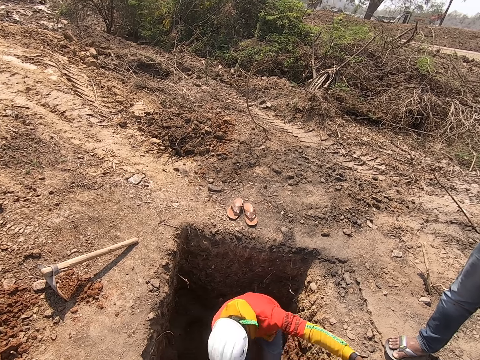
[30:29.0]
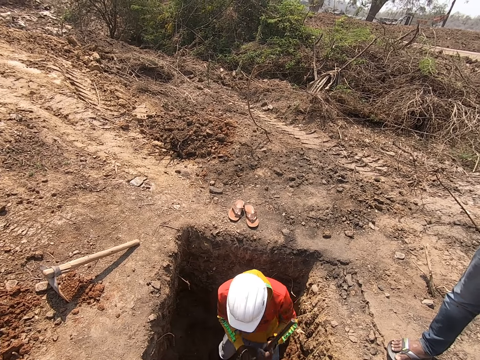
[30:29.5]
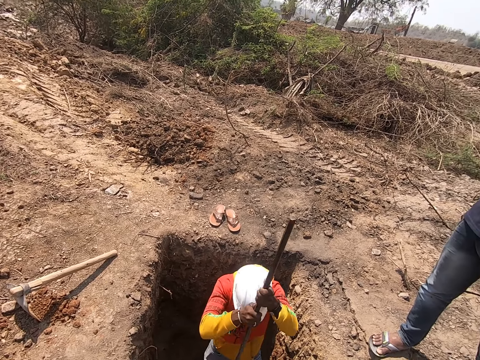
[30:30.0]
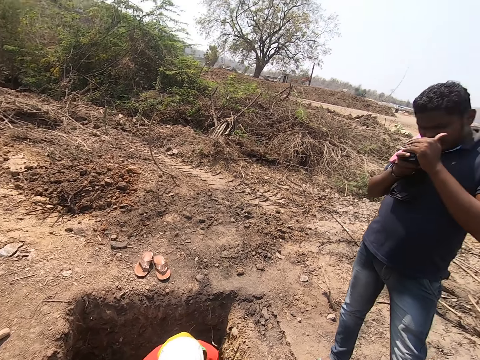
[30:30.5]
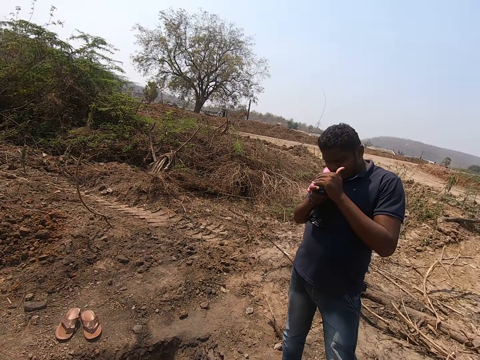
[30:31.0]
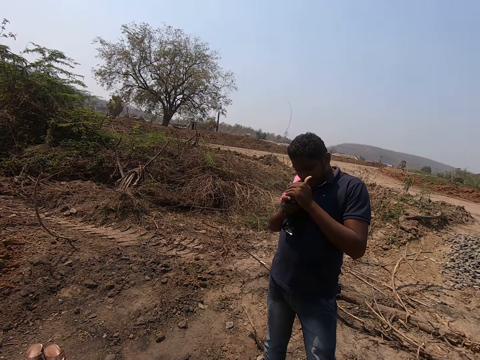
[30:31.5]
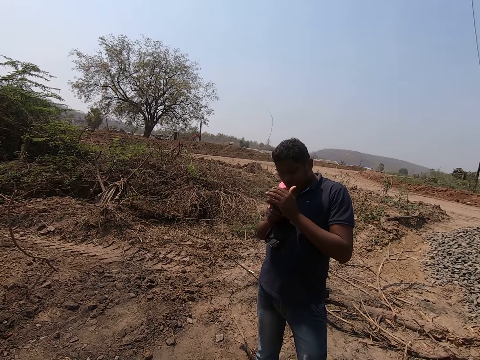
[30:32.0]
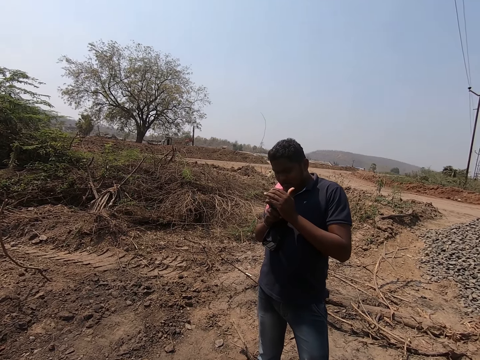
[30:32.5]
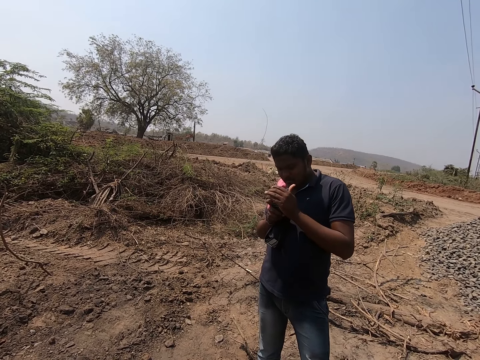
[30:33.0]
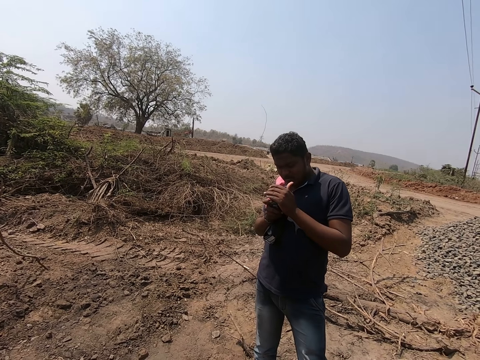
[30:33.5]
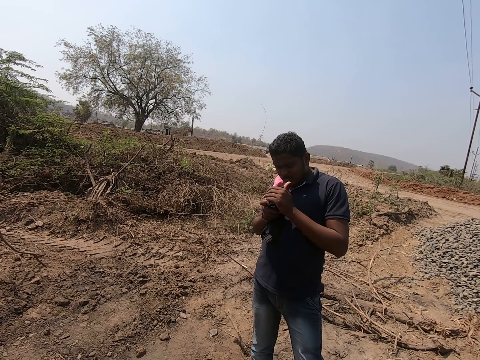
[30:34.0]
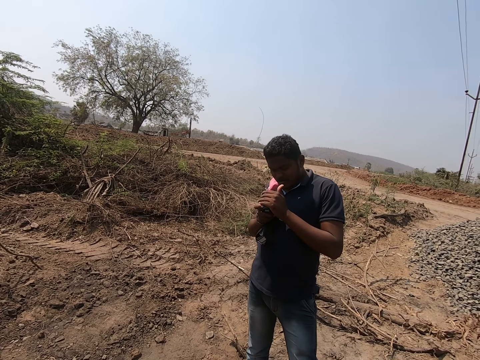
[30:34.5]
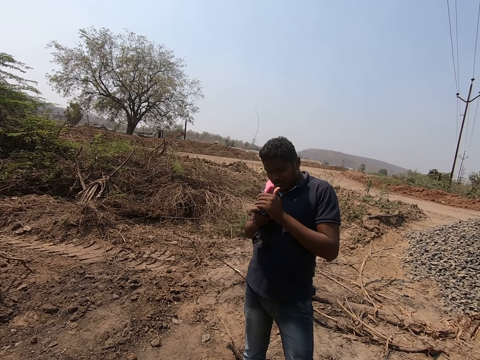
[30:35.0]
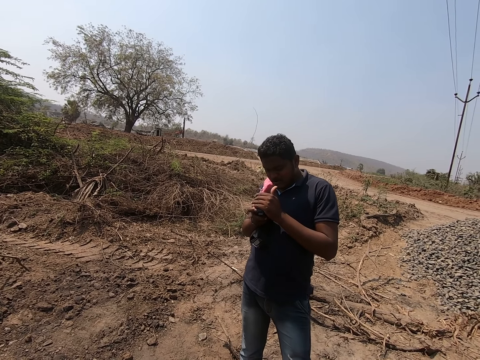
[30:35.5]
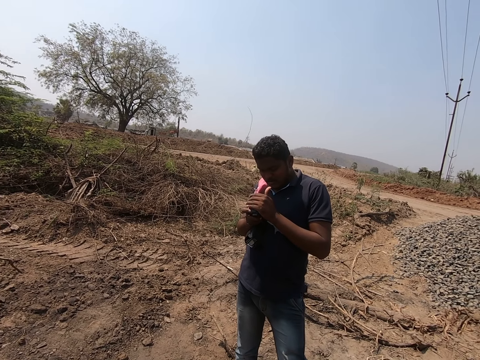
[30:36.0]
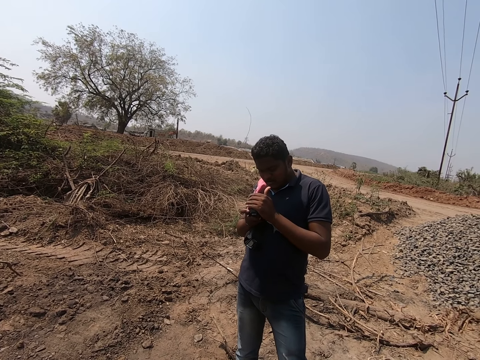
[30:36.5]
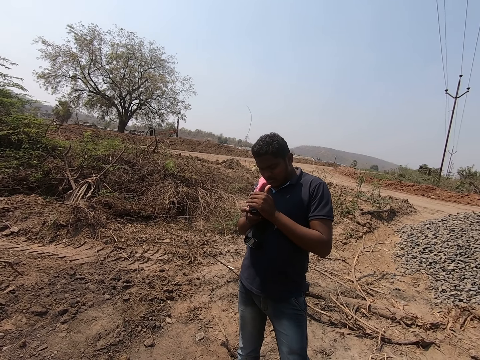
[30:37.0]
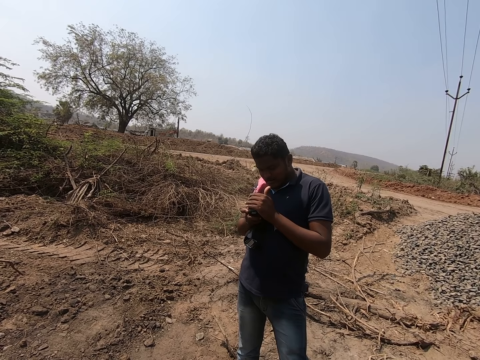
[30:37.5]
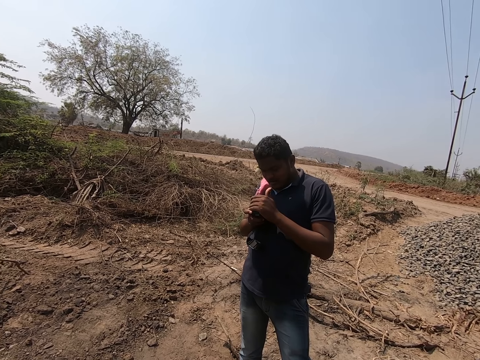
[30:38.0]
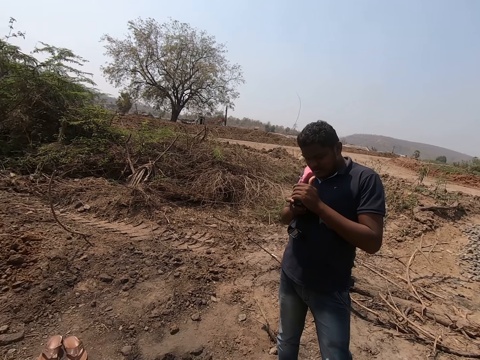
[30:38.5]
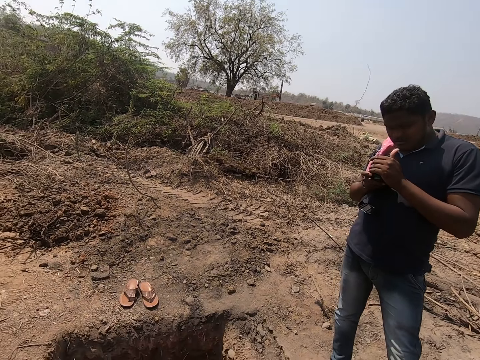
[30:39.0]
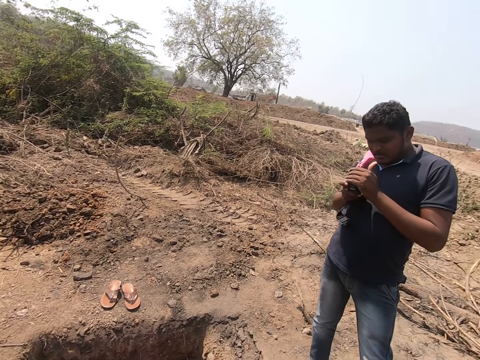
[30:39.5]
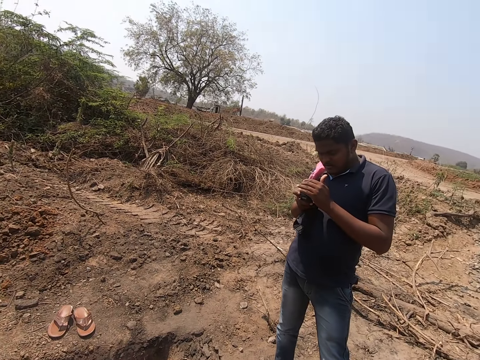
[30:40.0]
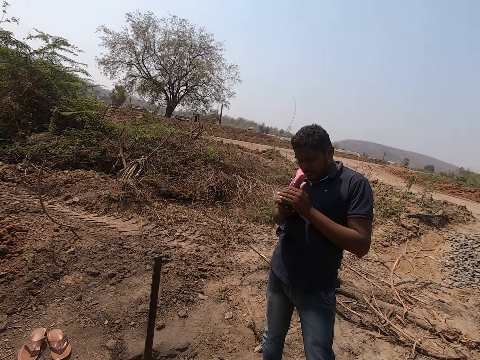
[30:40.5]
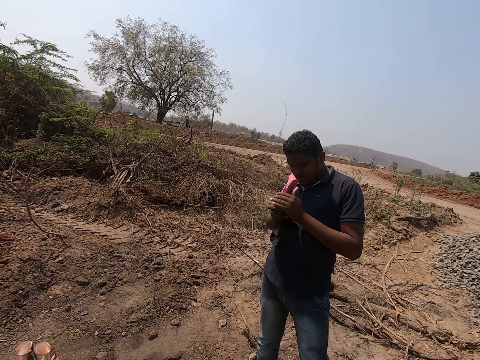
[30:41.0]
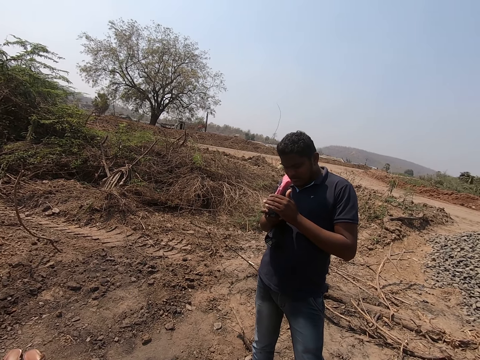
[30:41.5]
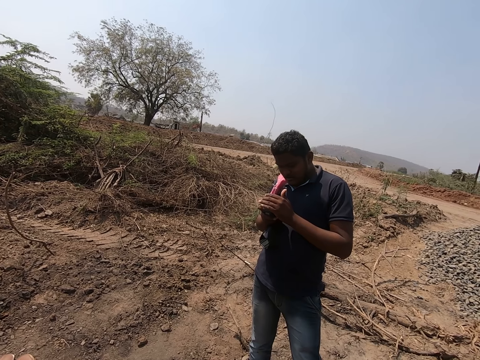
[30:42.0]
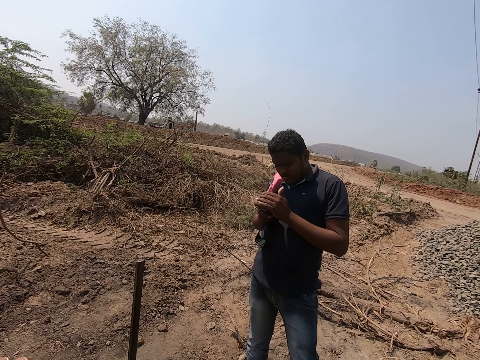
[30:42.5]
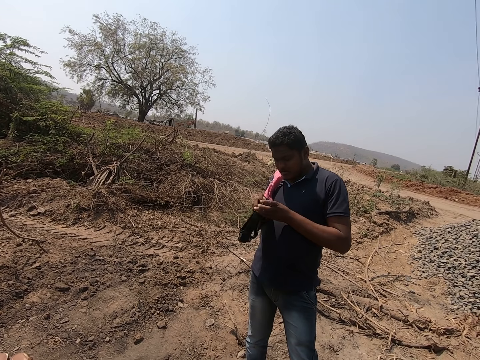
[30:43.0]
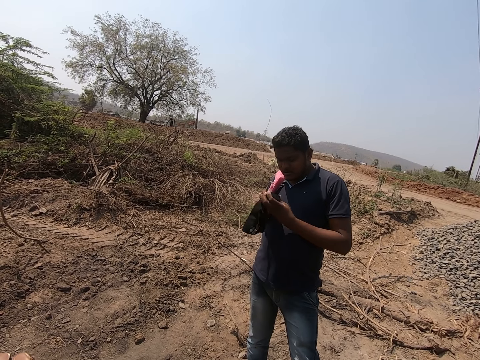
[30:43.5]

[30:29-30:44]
A man hits the ground with the rod in his hands. Another man operates a camera with both his hands.

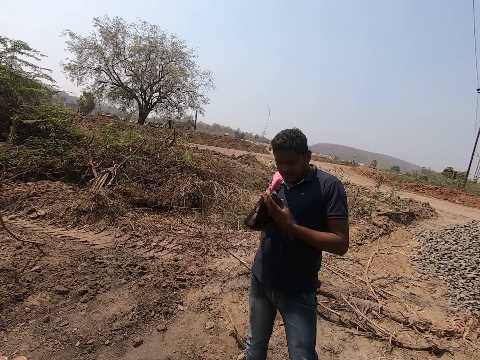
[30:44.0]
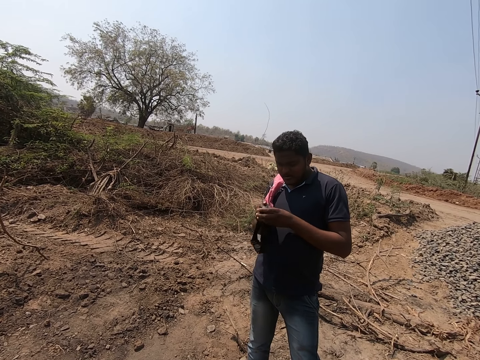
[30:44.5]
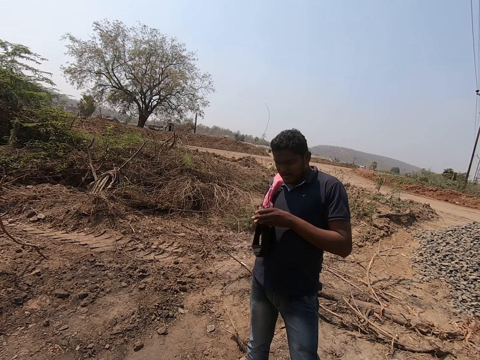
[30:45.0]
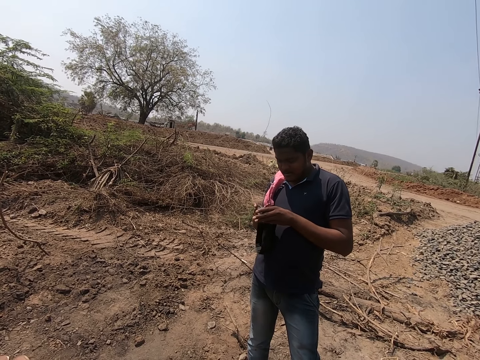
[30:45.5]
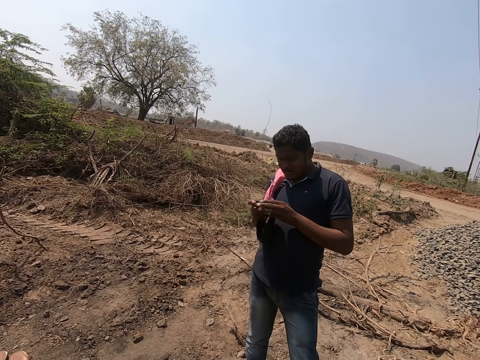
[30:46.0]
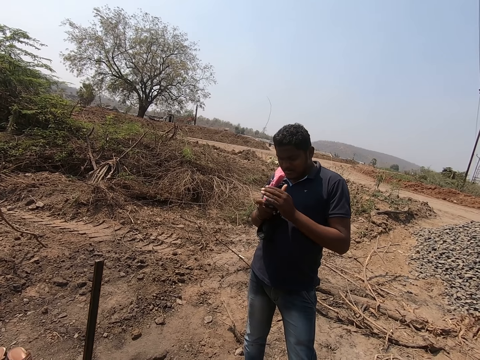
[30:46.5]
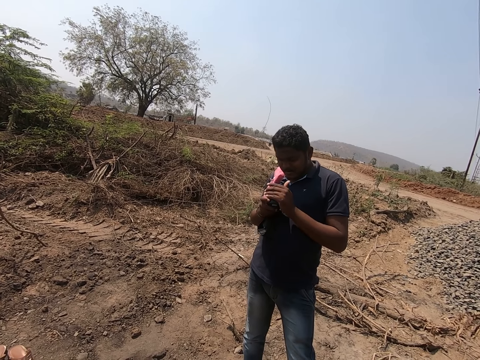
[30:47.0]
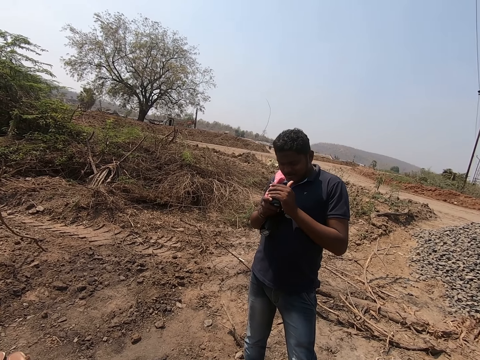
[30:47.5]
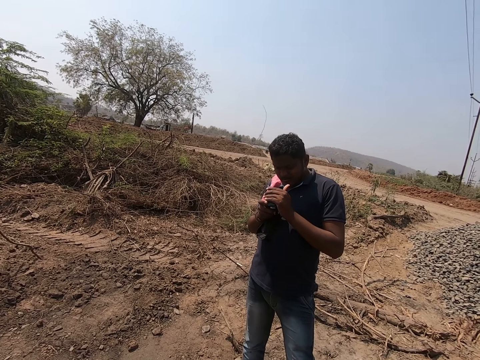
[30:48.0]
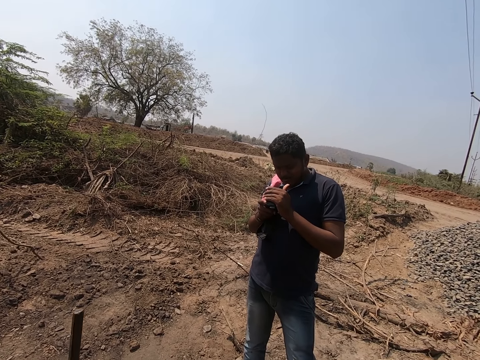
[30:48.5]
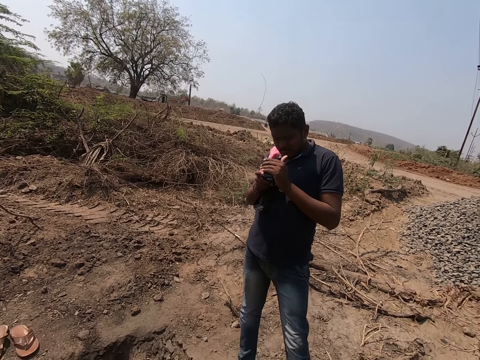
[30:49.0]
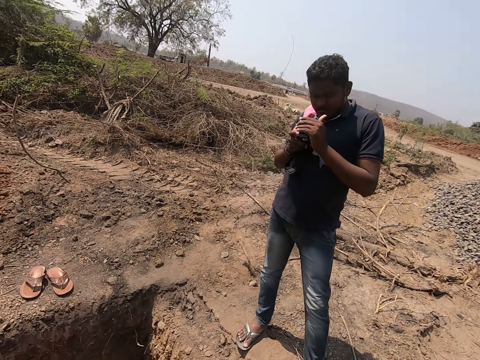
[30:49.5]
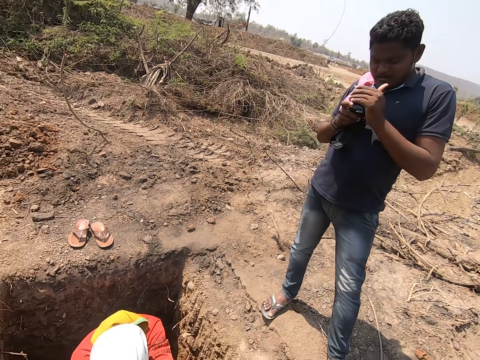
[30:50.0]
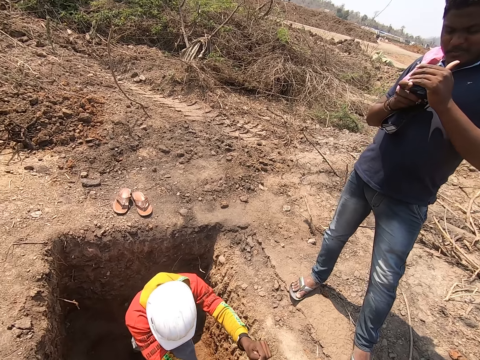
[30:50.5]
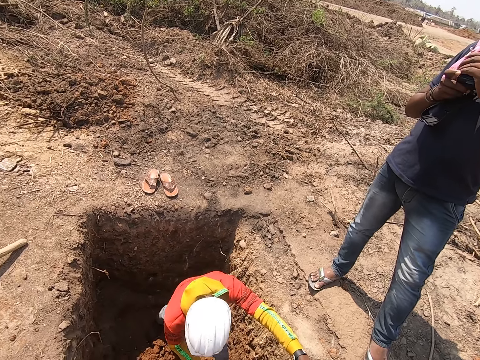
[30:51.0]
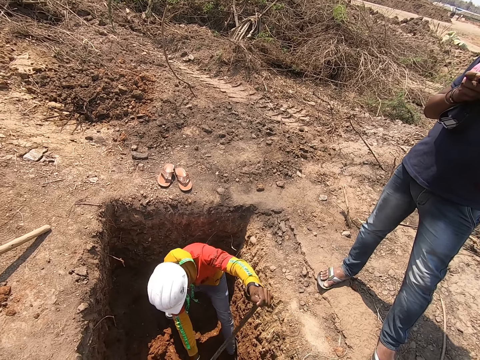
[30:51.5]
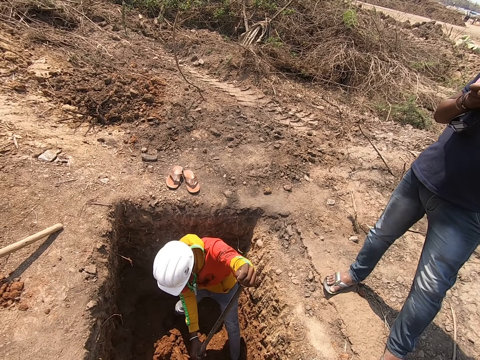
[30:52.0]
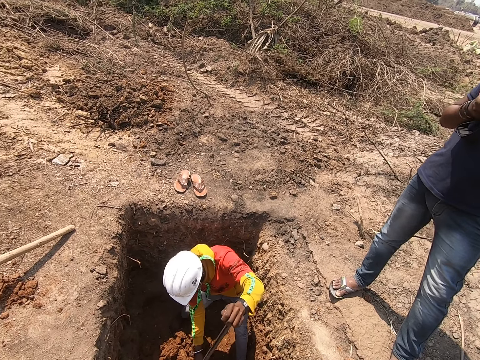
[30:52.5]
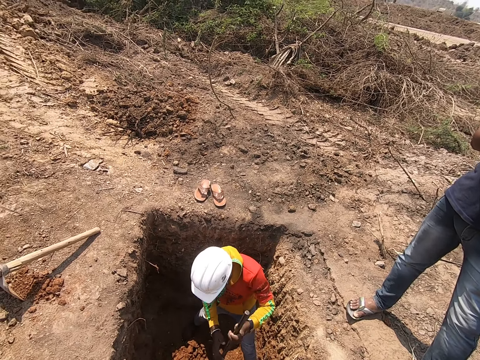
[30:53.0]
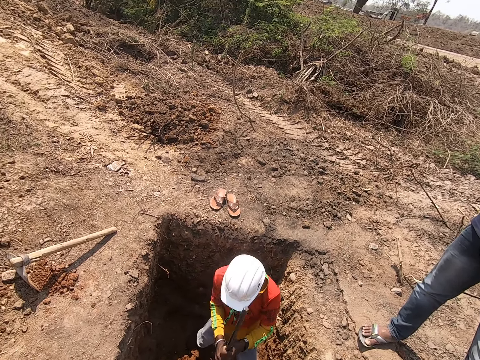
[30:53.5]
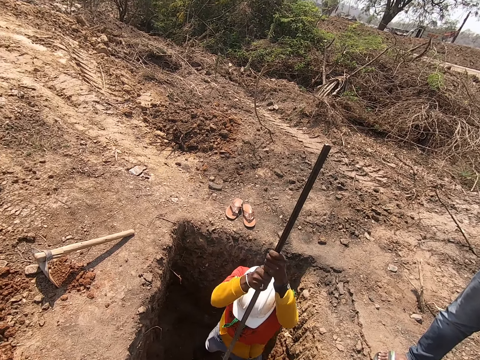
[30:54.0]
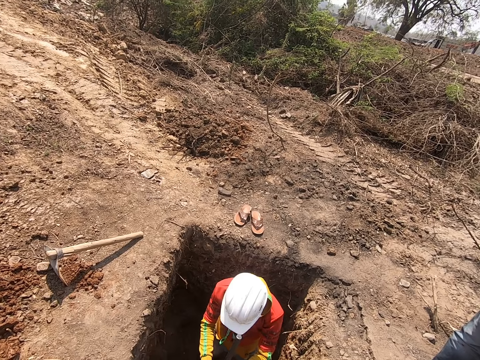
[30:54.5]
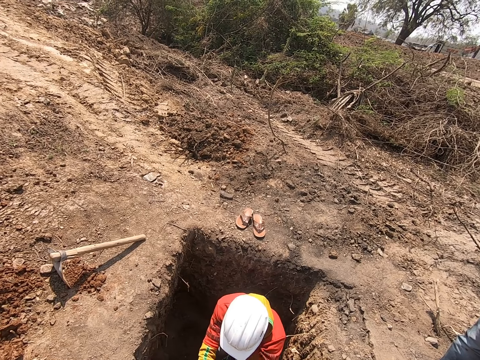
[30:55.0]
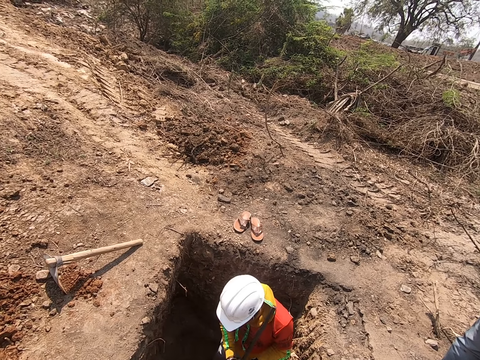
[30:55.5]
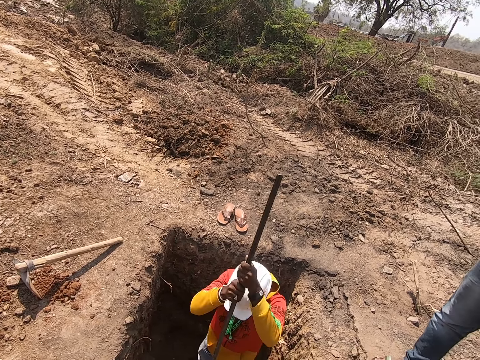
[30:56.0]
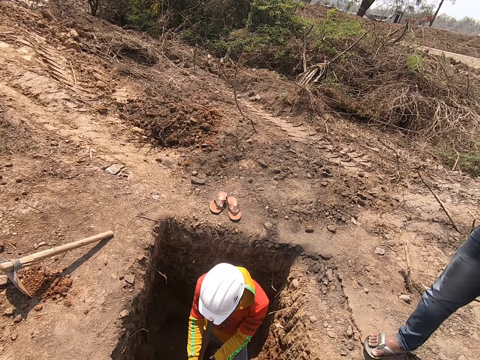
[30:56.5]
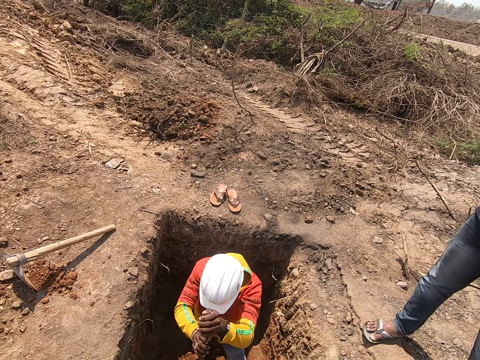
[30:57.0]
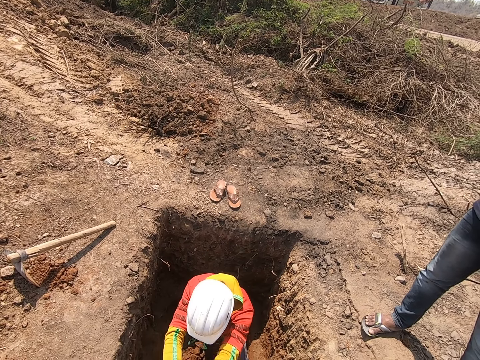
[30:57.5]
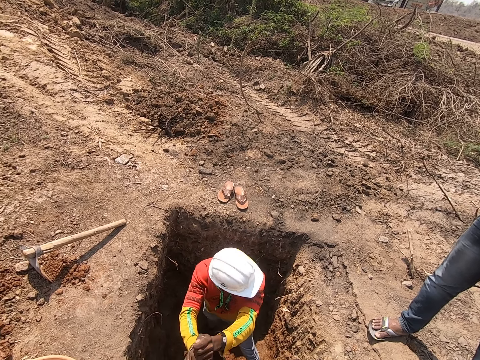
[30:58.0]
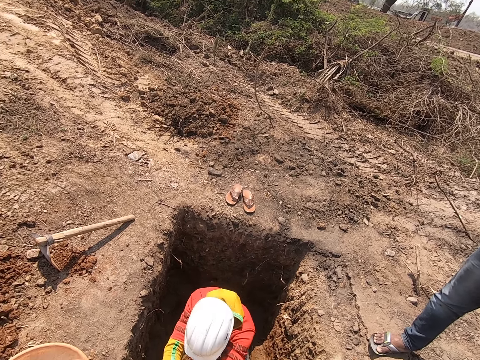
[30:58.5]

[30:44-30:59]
A man digs the ground with the rod in his hands. The man hits the ground with the rod in his hands. He hits the ground again.
